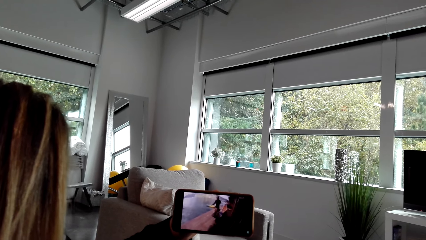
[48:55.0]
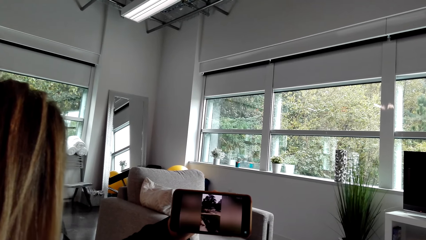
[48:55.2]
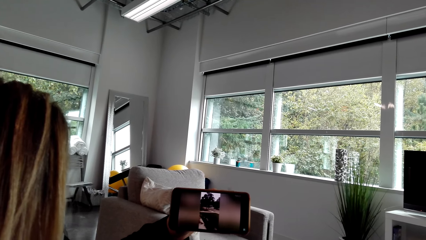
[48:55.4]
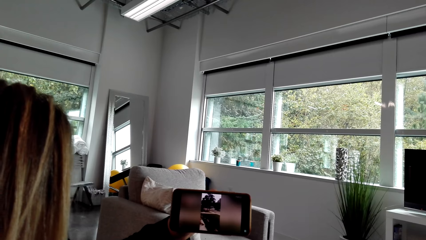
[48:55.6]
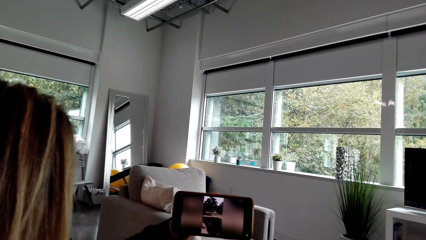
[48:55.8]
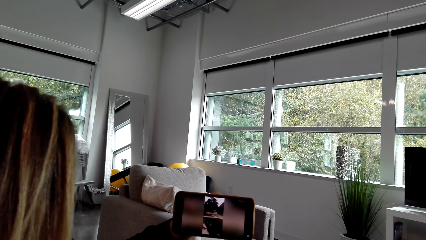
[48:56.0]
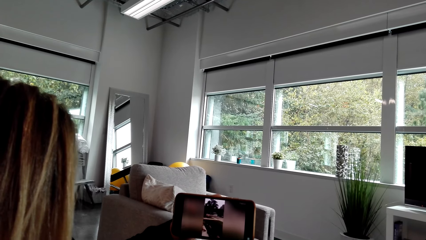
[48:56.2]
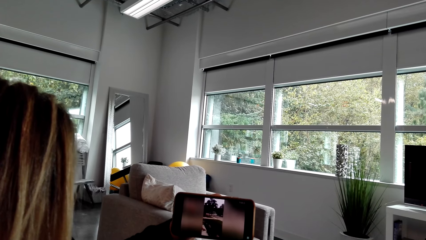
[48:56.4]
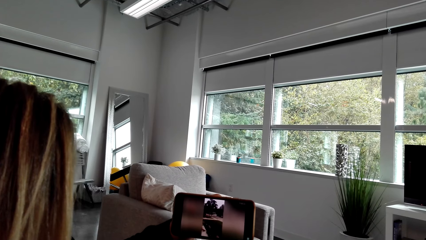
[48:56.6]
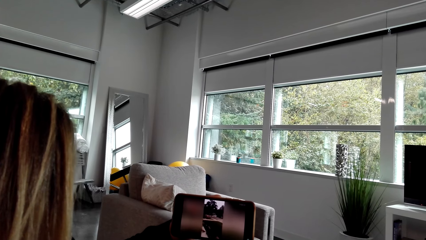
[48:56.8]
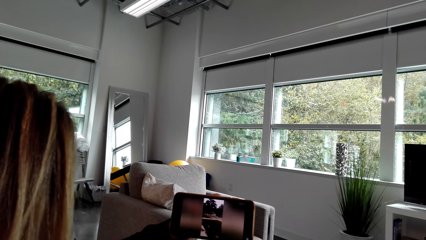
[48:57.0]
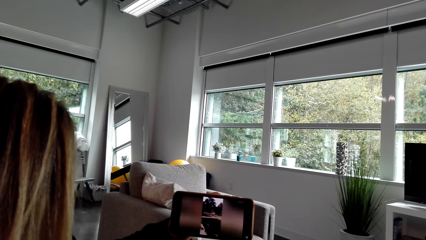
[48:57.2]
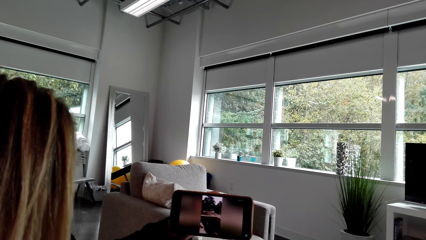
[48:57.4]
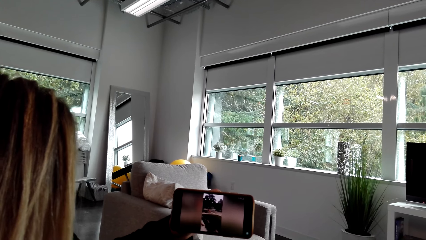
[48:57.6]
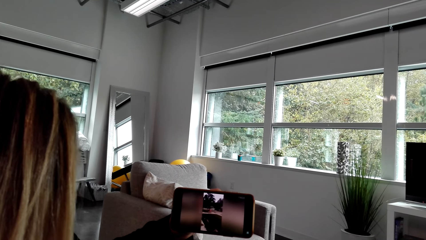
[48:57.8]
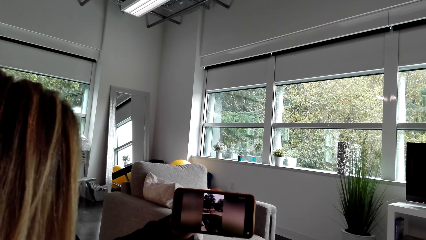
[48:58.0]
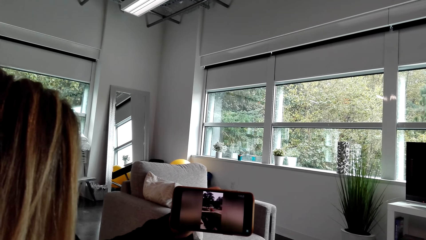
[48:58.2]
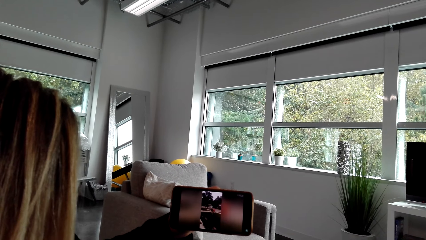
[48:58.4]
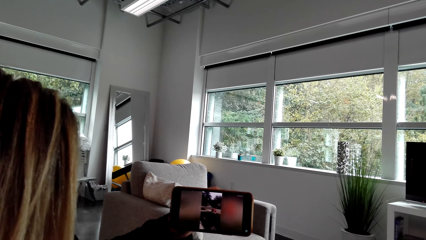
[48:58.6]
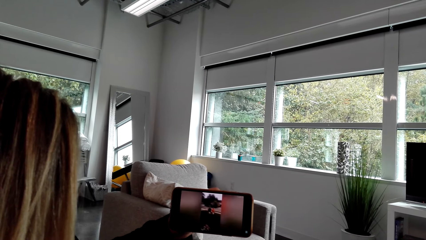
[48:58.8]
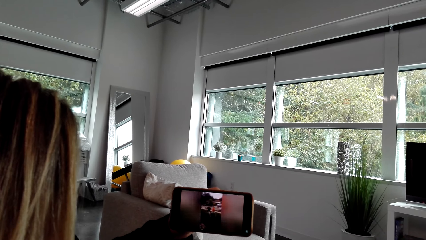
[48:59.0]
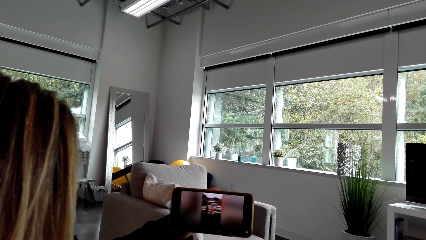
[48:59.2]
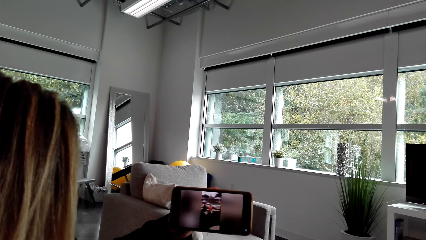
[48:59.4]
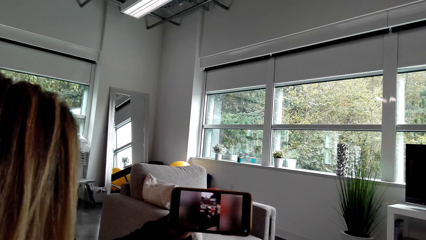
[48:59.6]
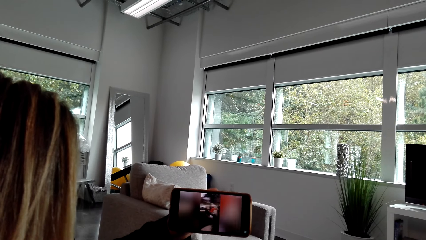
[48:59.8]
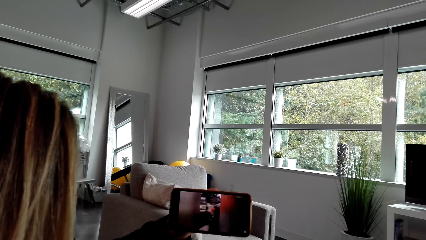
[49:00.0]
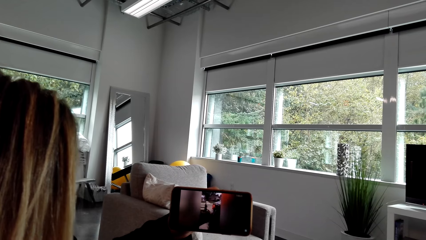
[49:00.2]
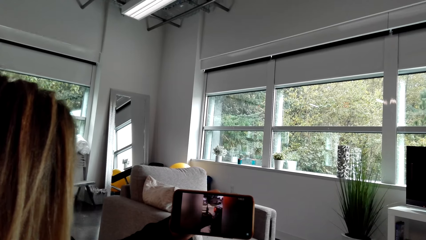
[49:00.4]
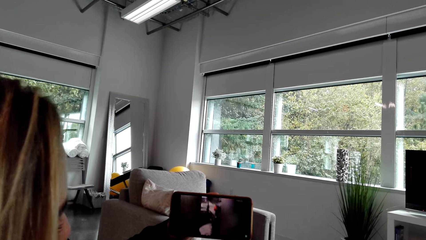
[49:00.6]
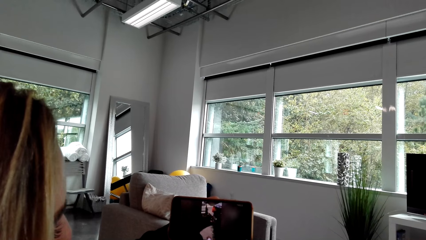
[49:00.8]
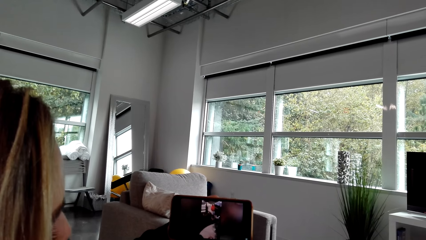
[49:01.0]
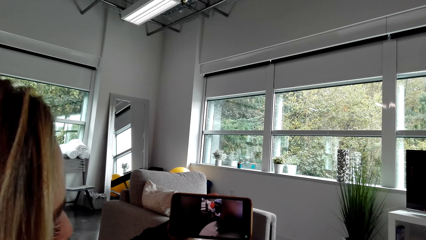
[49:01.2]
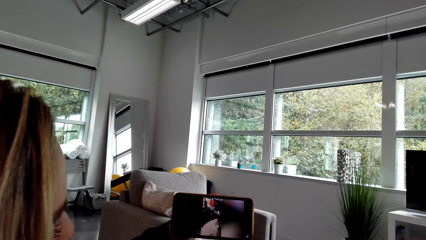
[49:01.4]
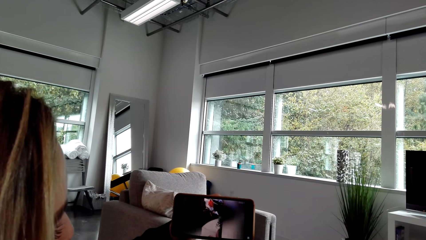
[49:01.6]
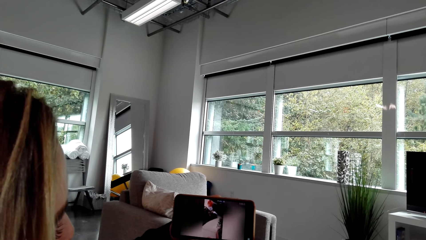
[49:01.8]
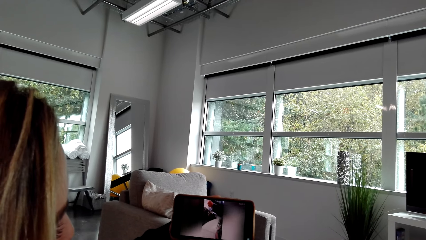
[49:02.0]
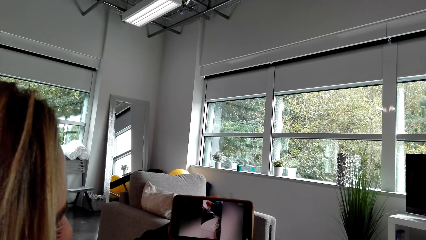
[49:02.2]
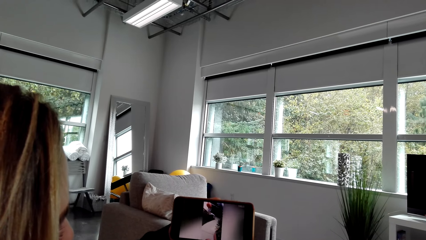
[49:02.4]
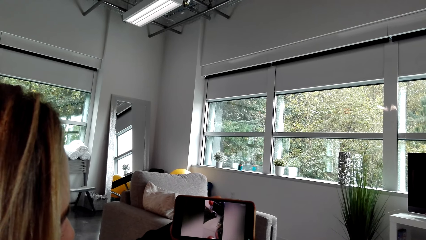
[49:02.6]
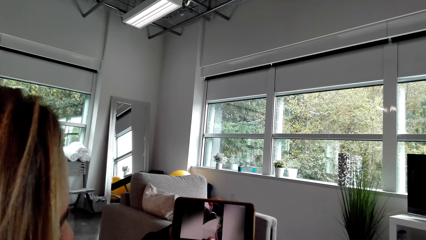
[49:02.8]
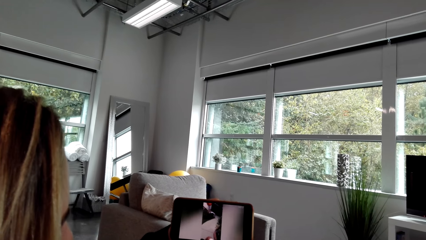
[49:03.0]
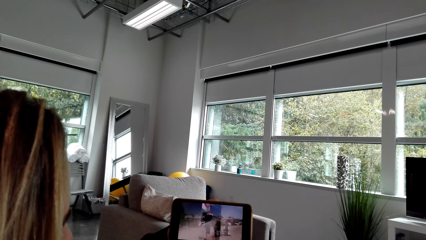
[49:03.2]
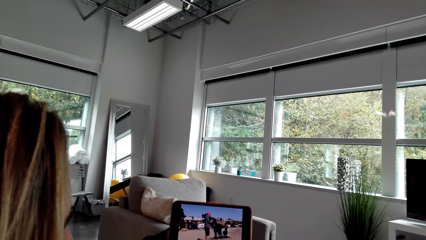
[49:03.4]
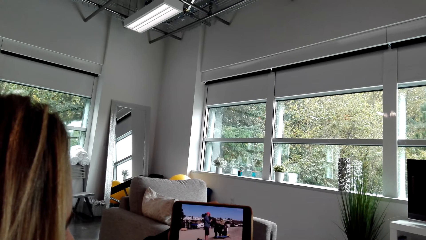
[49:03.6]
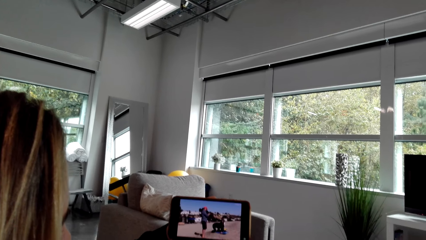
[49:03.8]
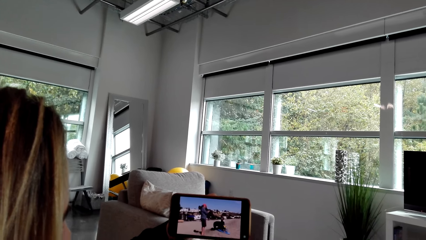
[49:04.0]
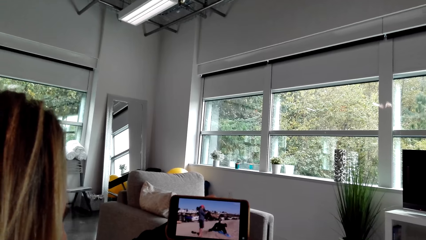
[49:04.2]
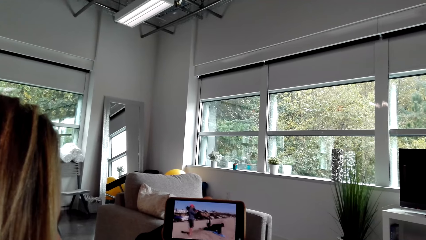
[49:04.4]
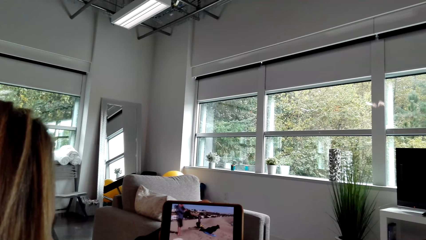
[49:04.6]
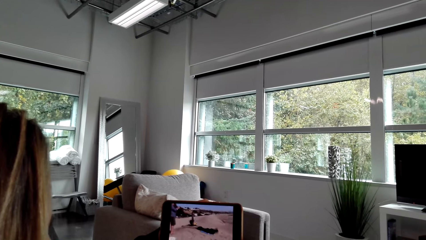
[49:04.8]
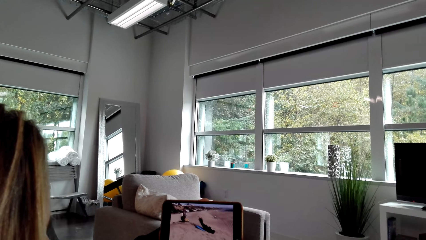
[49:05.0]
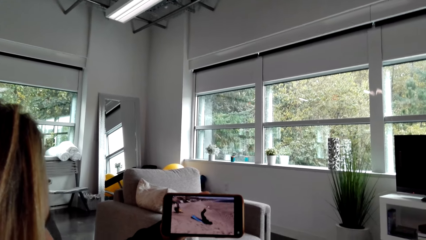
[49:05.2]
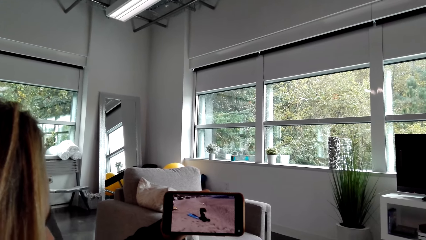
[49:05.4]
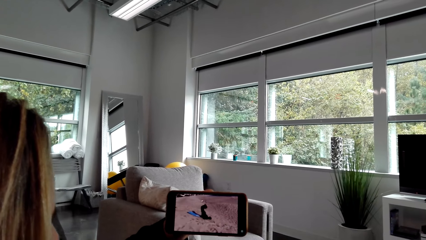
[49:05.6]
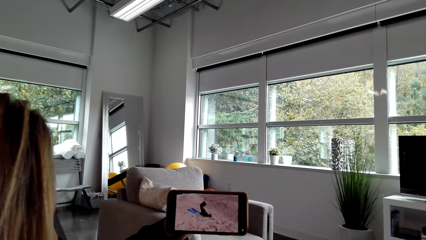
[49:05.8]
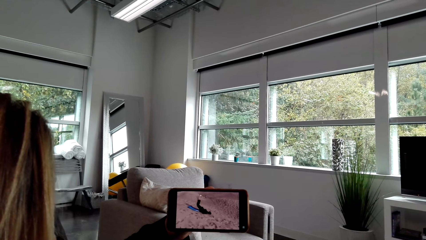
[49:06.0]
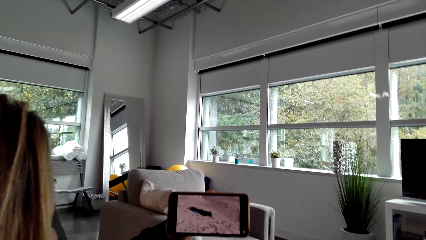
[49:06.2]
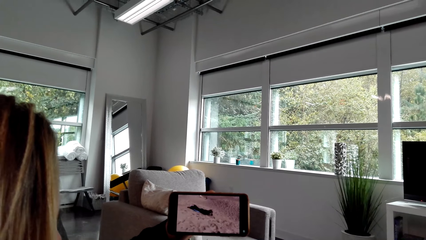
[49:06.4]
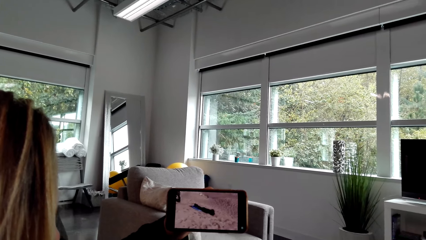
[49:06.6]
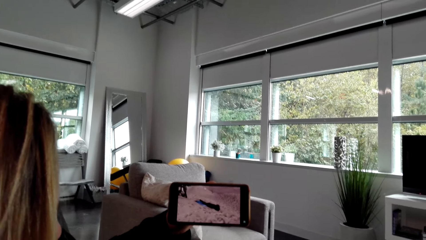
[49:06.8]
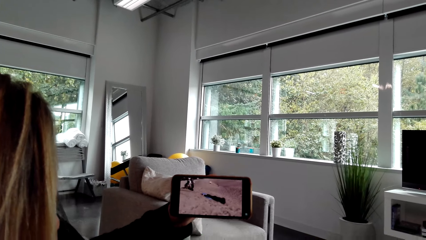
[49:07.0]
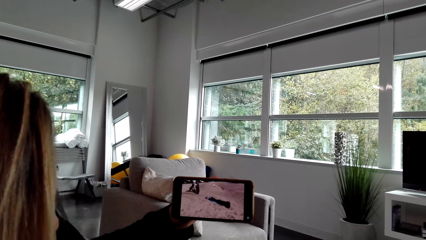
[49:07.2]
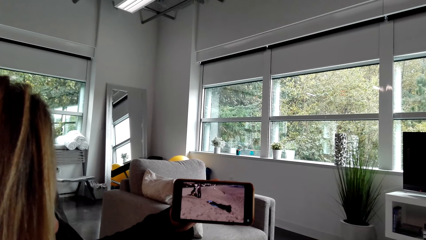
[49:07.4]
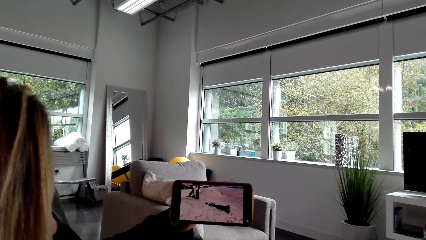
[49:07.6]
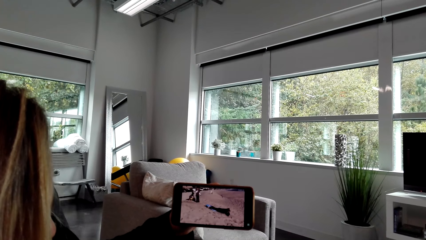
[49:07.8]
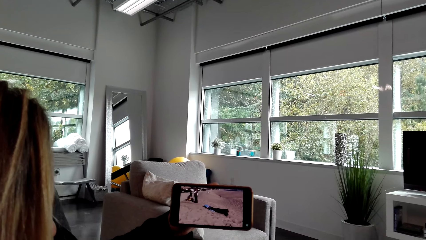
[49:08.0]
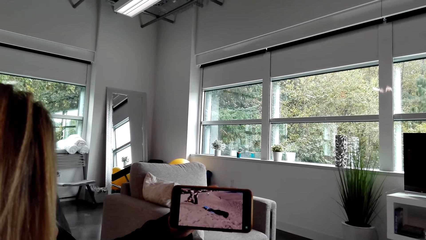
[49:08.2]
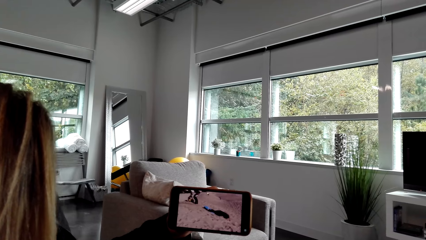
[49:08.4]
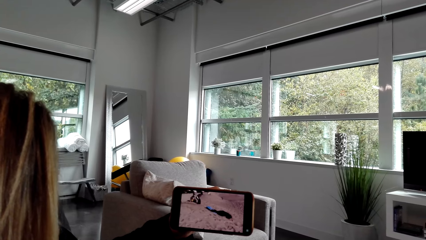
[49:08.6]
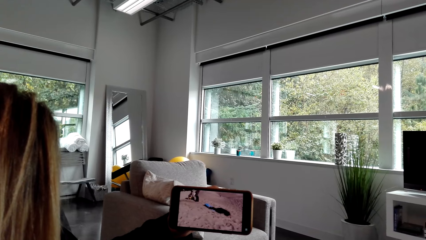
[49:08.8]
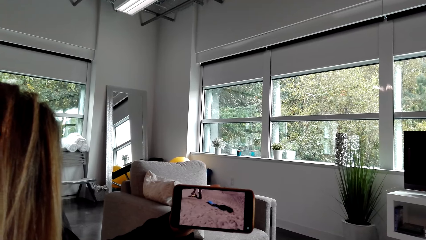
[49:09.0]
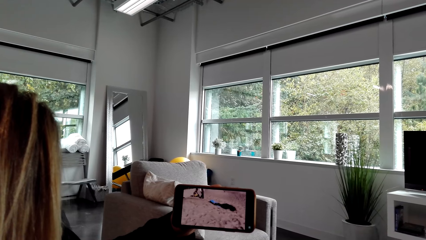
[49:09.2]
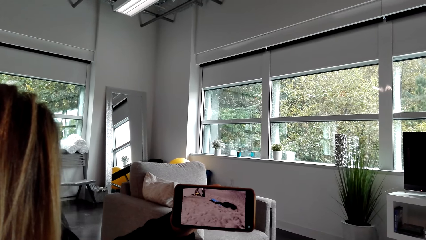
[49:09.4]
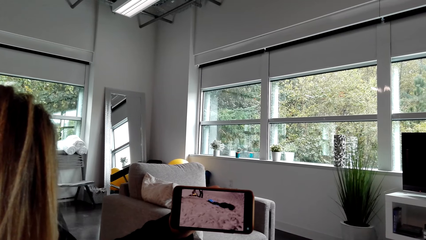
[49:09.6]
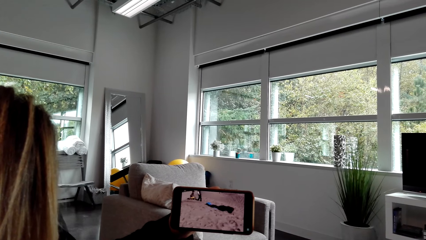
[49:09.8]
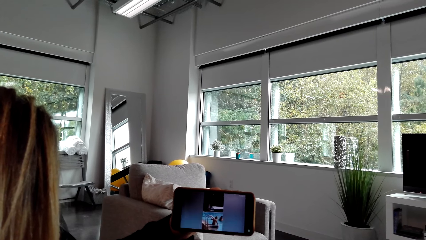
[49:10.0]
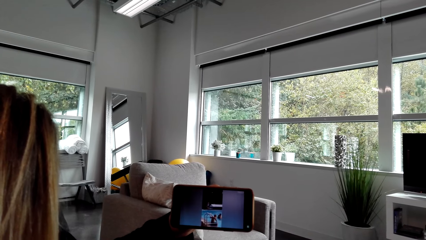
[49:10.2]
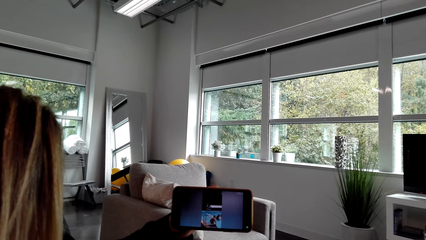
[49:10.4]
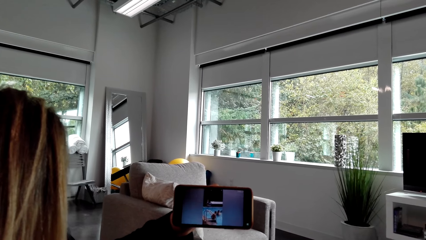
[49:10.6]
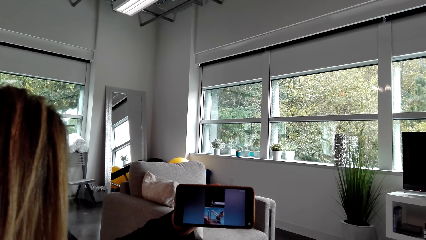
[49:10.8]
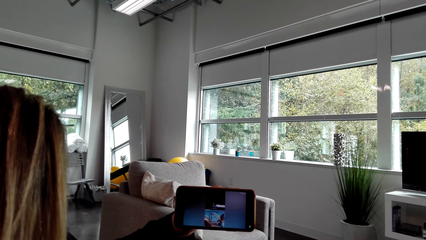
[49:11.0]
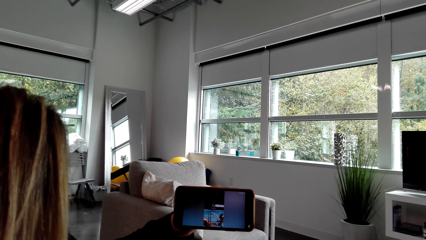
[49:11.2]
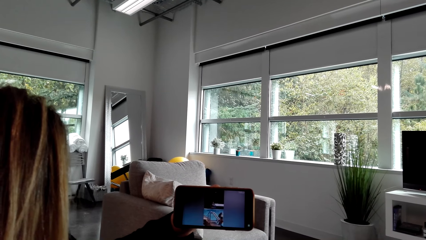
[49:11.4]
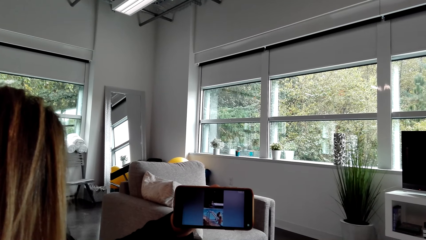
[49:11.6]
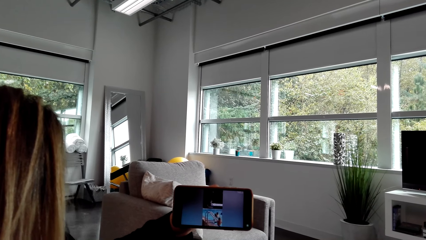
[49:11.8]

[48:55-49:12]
The camera wearer converses with a woman. They watch on a phone with the woman.
